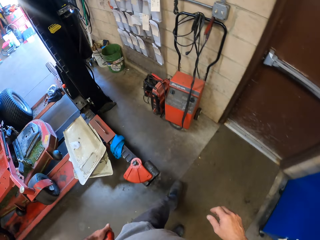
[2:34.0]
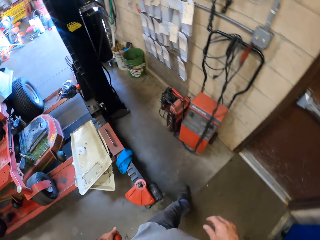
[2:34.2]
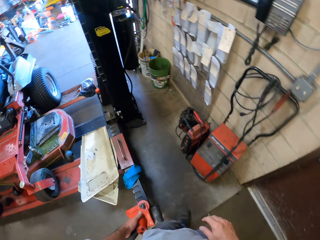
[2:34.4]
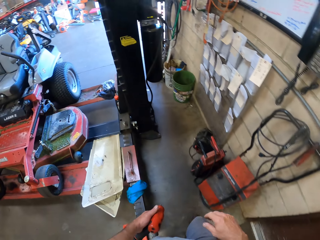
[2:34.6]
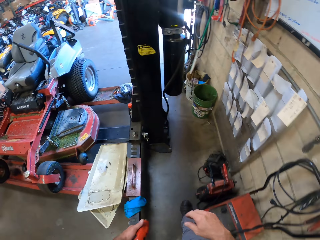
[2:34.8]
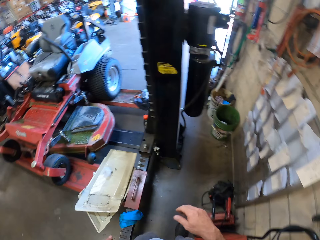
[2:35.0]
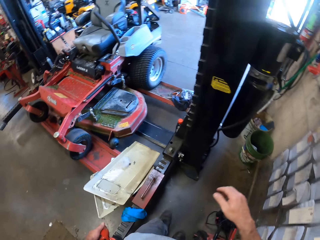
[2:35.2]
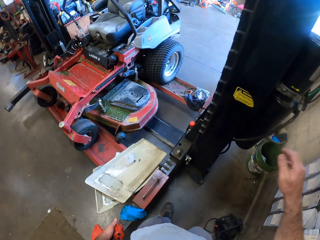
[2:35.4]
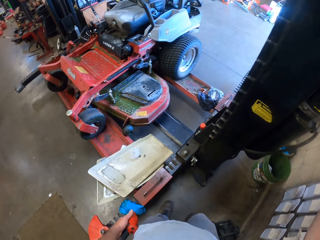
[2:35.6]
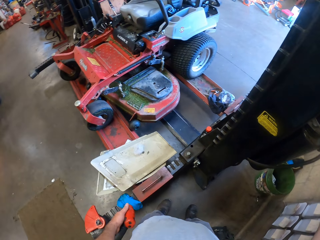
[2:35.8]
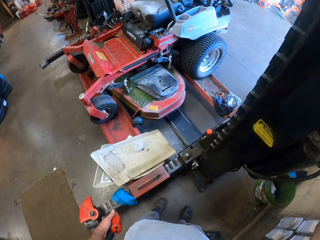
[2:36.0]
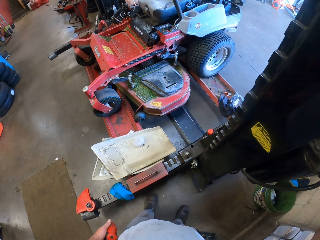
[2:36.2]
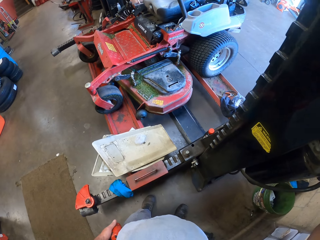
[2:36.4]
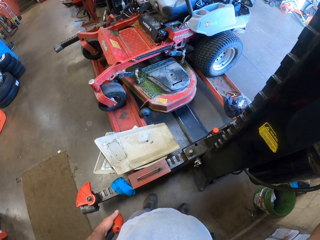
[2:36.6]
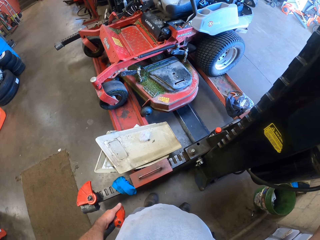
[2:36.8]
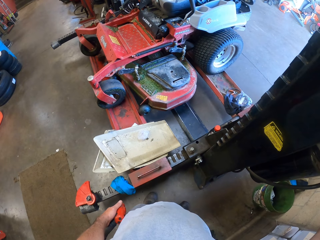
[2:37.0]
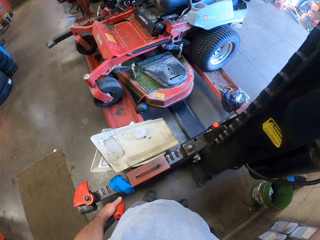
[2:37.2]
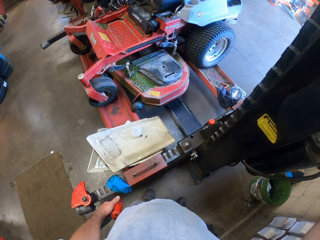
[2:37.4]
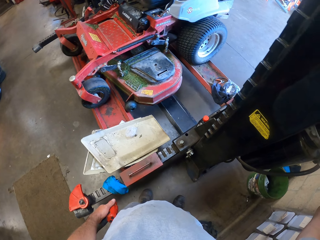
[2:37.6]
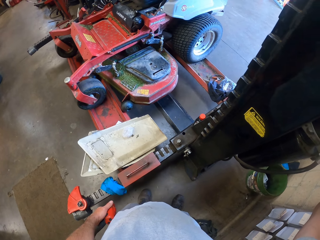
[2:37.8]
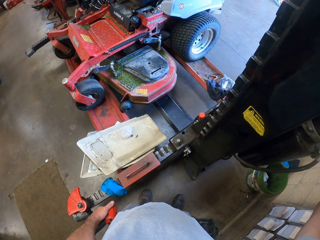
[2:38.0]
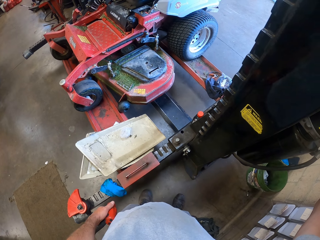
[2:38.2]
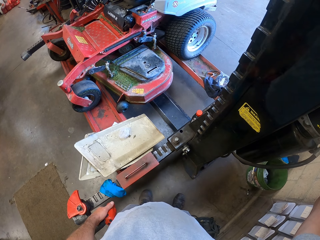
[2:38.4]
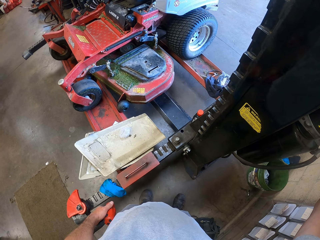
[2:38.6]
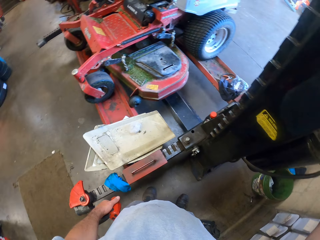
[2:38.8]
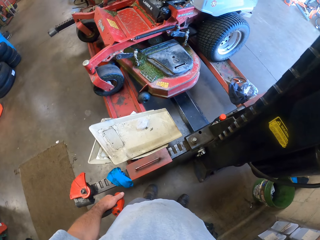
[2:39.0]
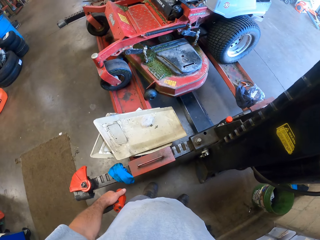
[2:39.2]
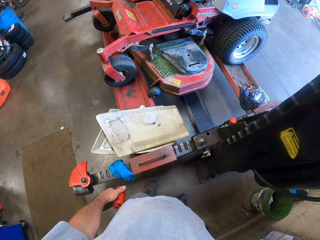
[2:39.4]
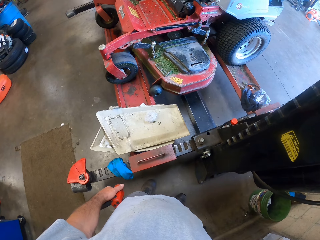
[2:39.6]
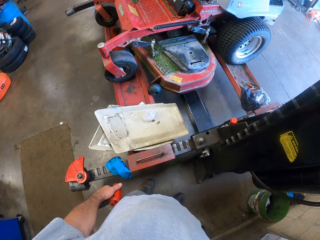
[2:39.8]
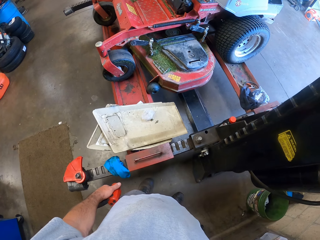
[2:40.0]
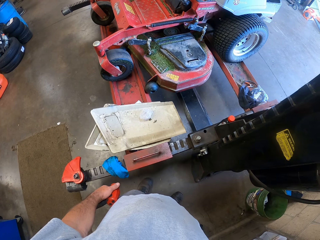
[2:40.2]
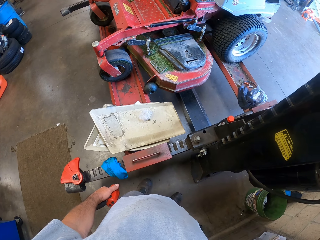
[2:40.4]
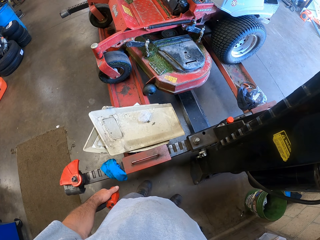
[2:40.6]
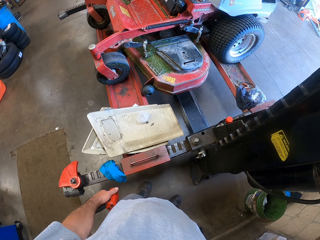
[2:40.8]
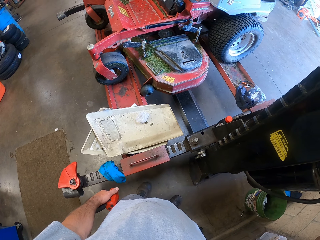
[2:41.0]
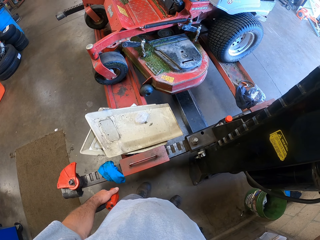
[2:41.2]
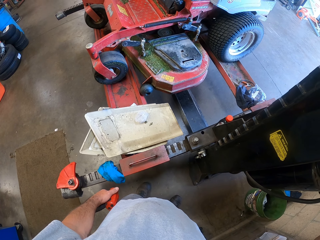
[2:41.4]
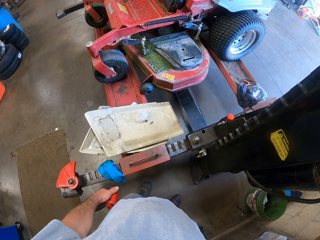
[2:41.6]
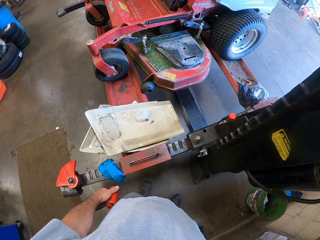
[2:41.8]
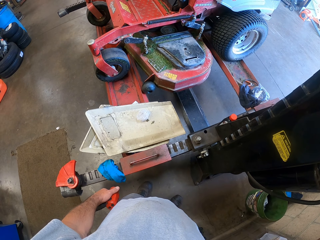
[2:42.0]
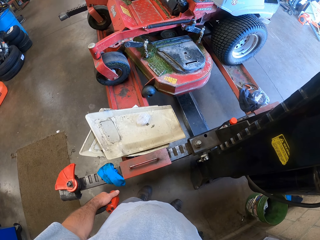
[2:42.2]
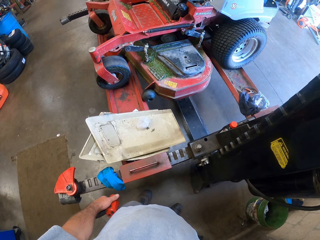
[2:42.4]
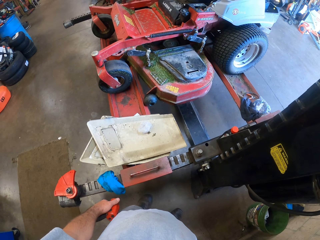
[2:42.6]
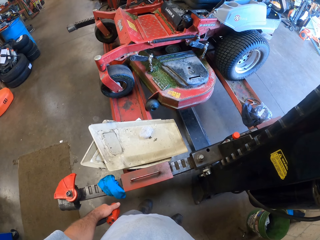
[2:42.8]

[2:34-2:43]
The camera wearer walks around the garage. They lift the lawn mower with a car lifter.

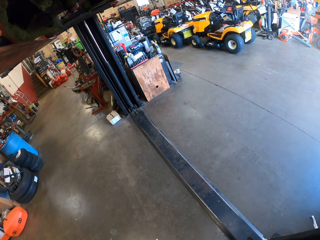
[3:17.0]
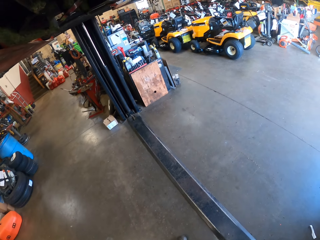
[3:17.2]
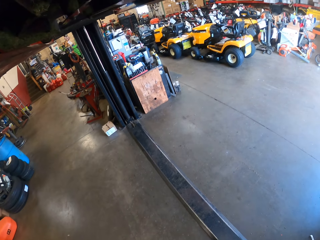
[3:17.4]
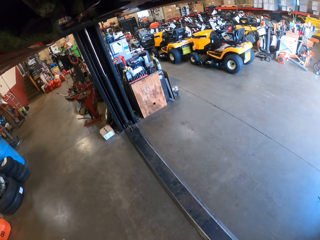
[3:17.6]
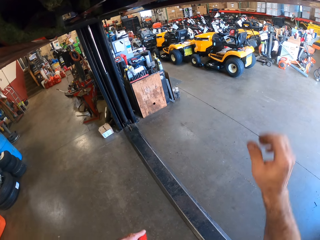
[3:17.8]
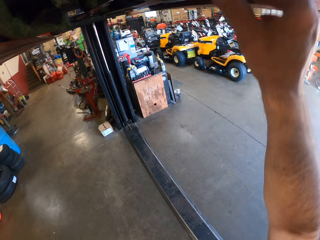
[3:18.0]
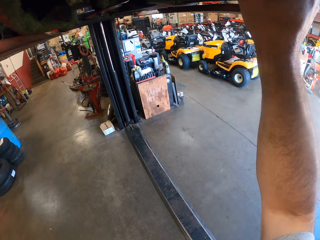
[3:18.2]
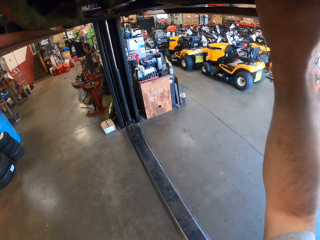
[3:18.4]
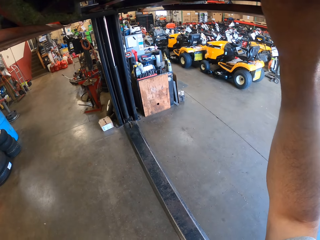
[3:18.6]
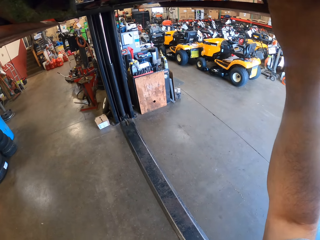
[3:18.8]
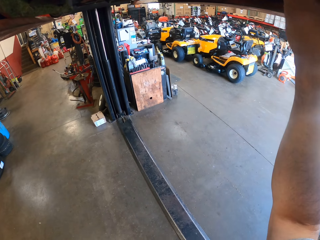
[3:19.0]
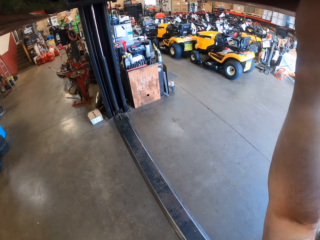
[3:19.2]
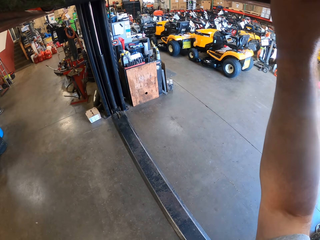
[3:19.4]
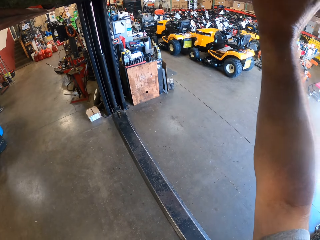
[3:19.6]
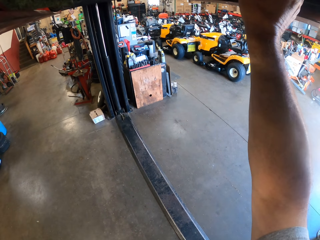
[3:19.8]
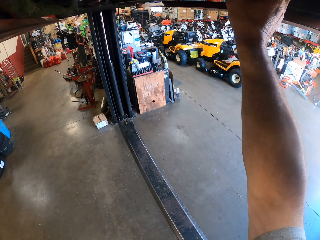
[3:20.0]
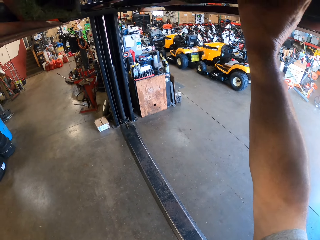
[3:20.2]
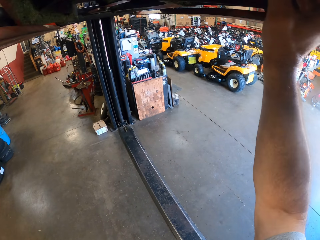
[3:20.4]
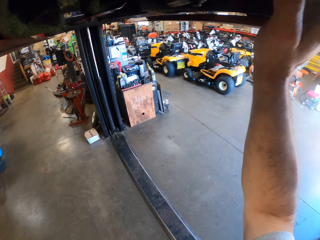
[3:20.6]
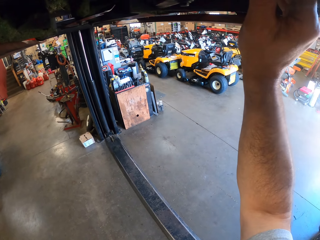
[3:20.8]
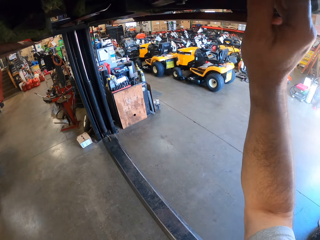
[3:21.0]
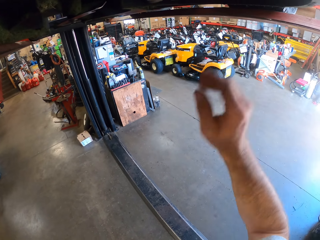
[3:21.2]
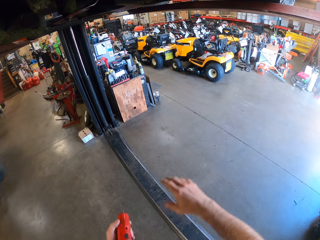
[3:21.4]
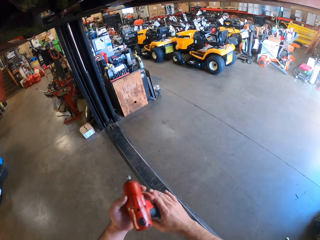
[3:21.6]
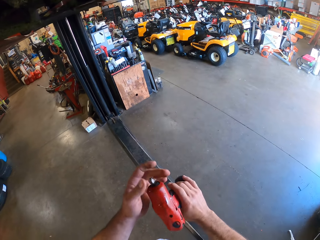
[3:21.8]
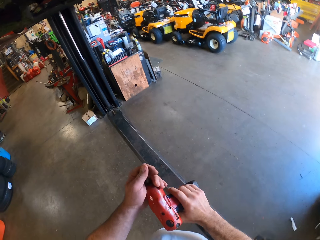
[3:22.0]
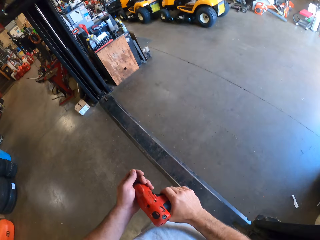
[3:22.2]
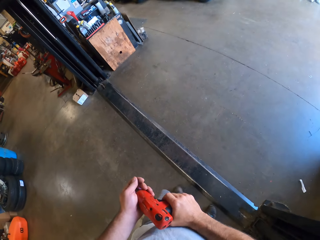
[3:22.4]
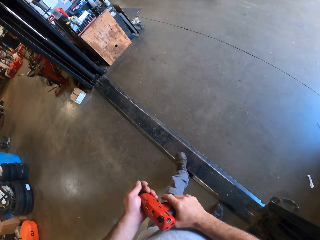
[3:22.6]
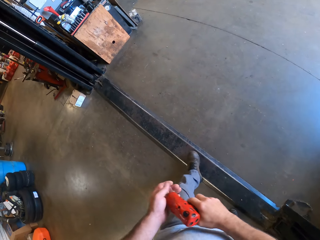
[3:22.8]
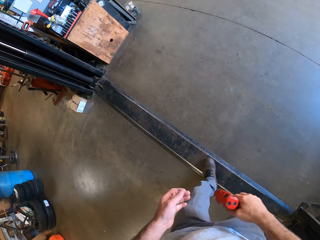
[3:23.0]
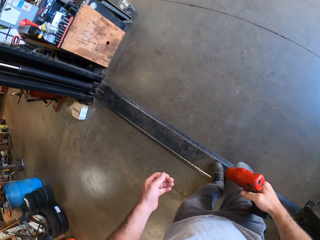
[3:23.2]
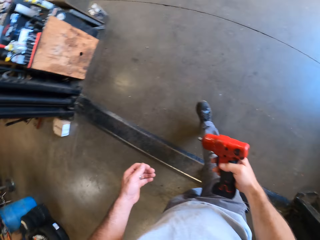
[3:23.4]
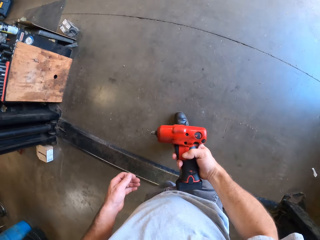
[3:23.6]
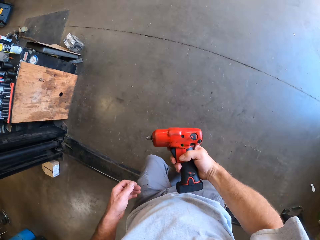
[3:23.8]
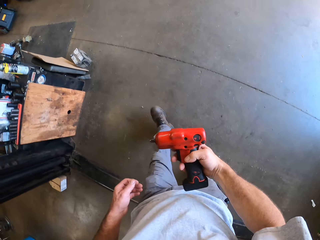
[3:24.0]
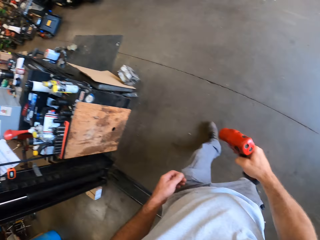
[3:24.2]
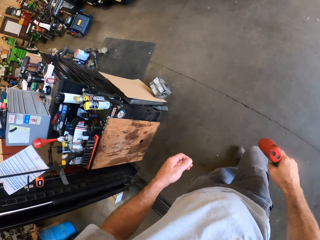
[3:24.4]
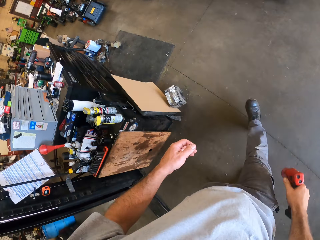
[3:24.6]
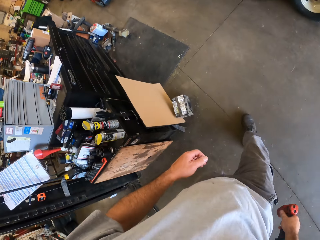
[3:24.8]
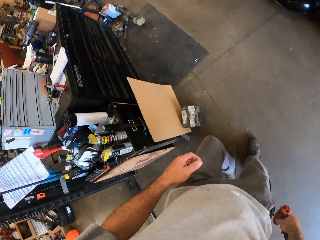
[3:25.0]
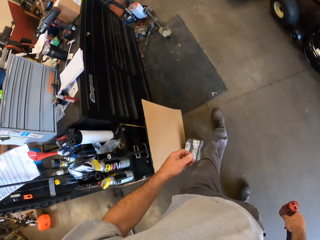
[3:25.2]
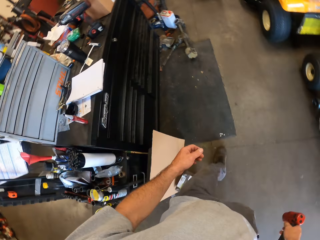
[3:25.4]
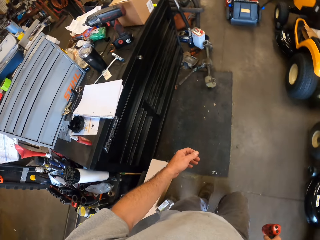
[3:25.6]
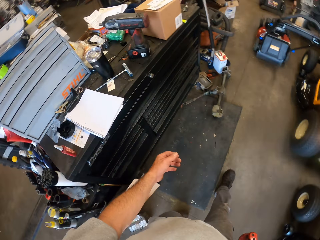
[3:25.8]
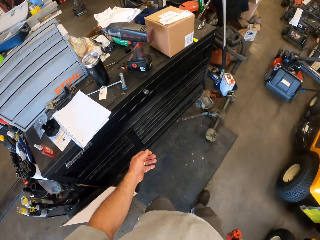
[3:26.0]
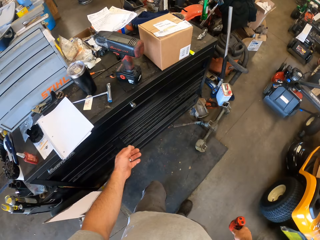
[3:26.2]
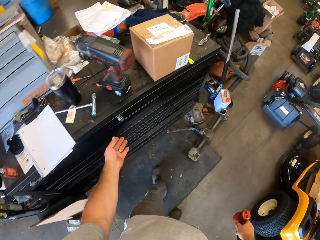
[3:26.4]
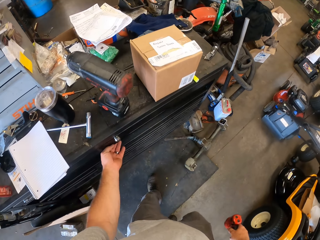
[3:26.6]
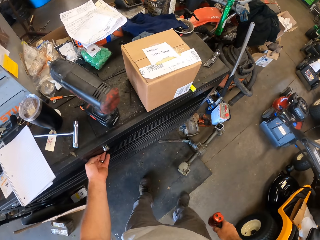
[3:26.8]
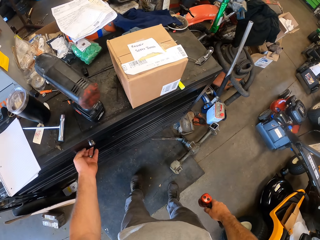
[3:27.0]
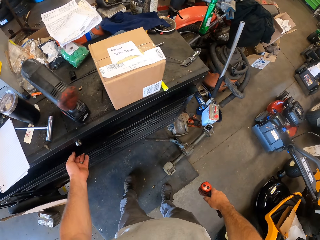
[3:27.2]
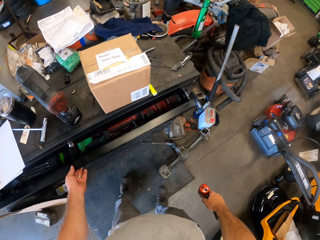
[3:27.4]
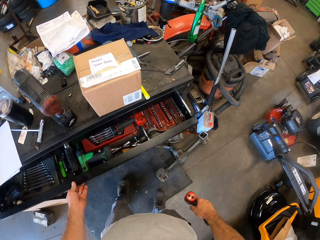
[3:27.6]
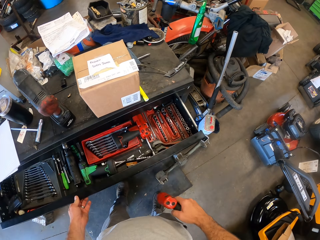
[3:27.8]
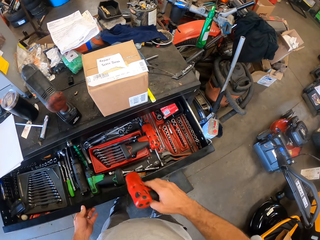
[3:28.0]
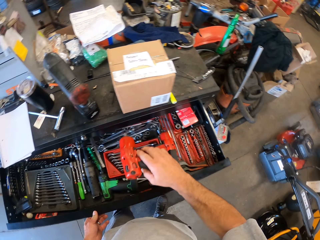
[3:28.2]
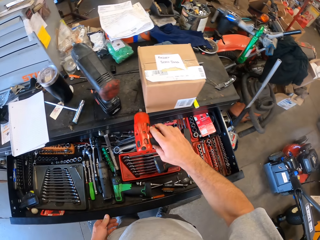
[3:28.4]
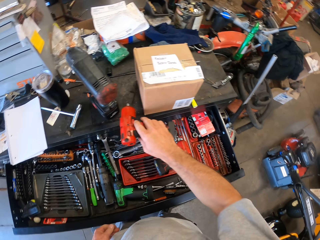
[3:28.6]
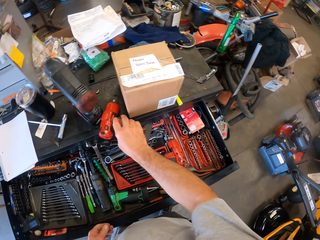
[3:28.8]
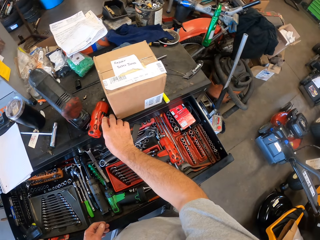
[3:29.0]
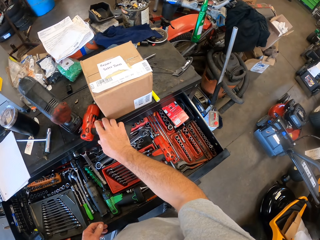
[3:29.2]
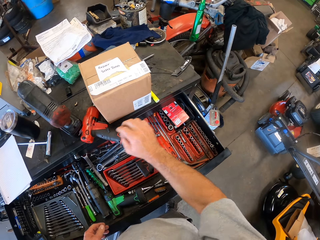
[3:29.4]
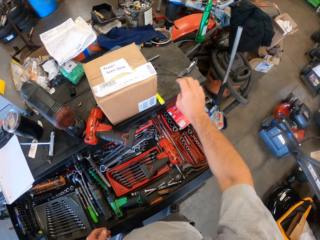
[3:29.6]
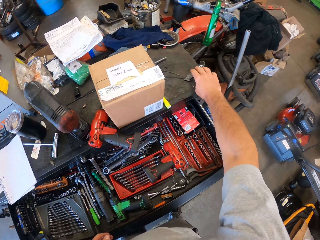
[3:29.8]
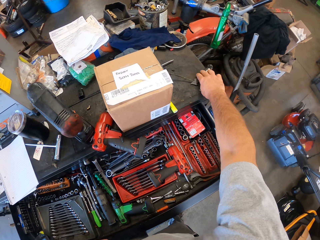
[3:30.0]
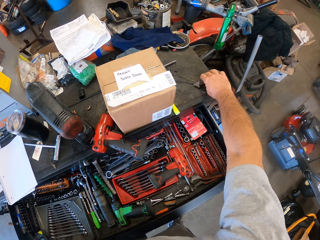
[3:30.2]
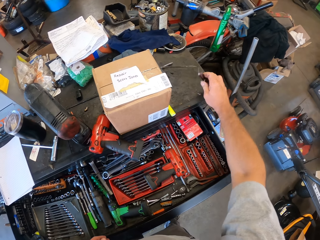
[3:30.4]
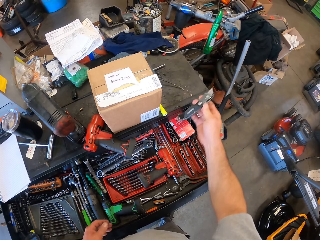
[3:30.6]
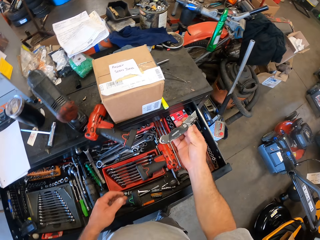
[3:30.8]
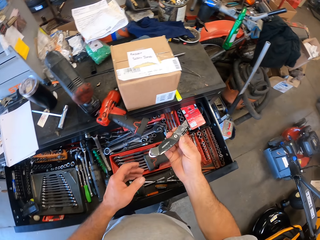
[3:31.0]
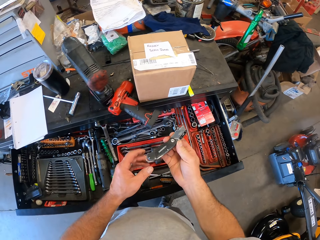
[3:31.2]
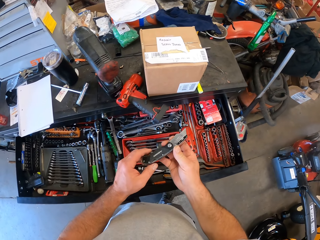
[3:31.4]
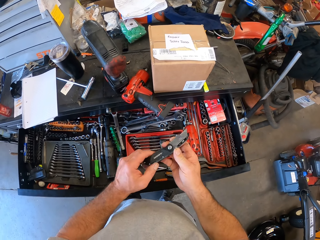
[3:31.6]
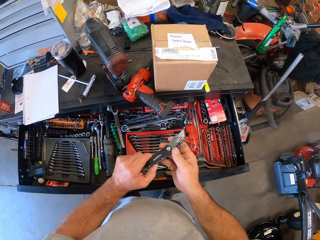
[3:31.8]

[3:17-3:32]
The camera wearer touches the workshop lift. He fixes the lawn mower. He moves the cordless wrench to his right hand. He walks to the first workstation. He walks around the garage. He opens a drawer on the workstation. He drops the cordless wrench on the workstation. He picks up a blade or pocket knife from the workstation. He closes the blade.
